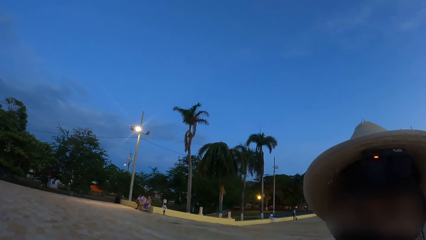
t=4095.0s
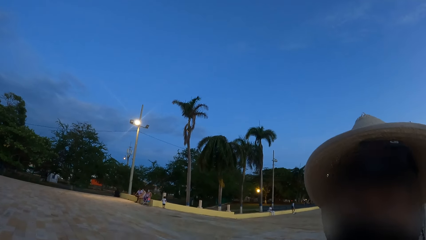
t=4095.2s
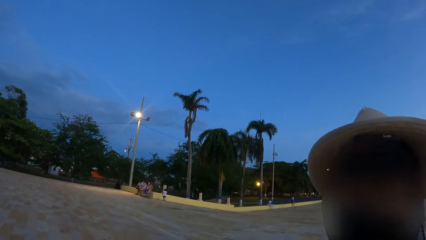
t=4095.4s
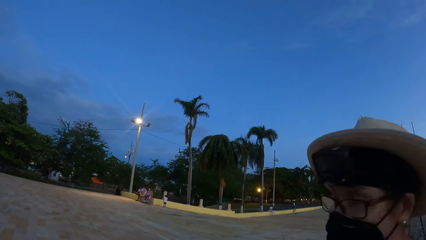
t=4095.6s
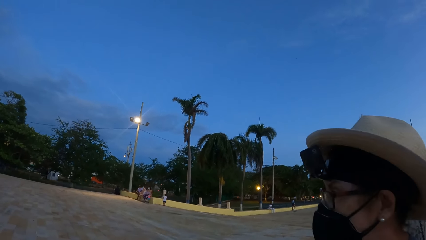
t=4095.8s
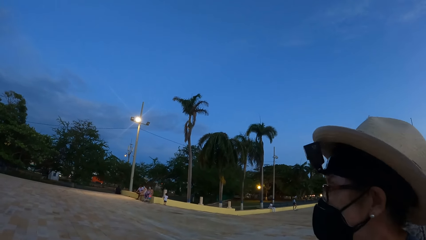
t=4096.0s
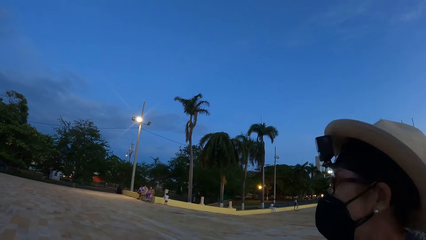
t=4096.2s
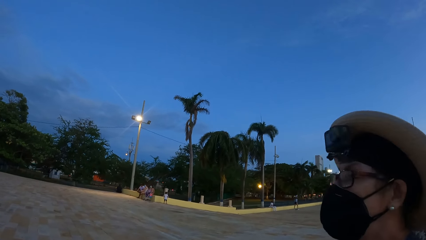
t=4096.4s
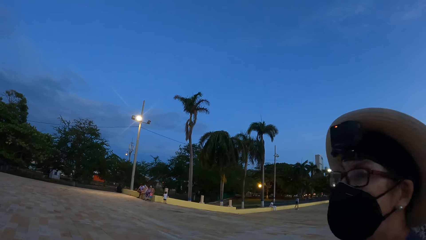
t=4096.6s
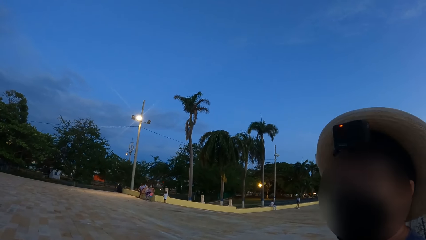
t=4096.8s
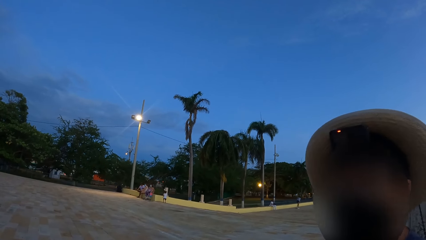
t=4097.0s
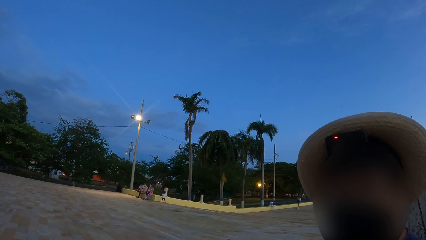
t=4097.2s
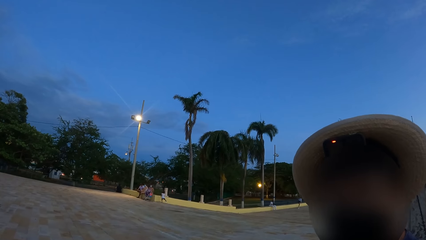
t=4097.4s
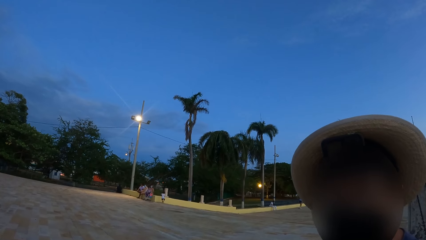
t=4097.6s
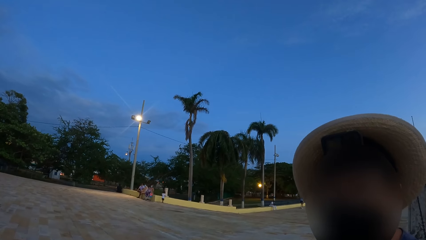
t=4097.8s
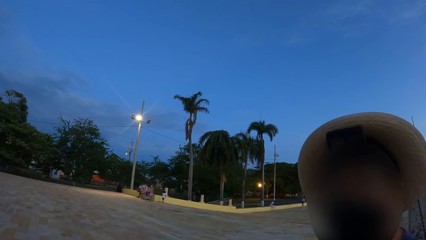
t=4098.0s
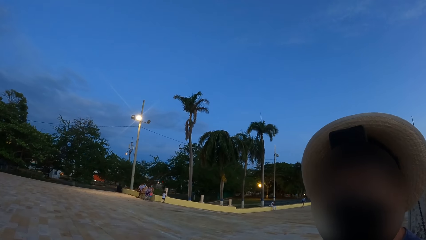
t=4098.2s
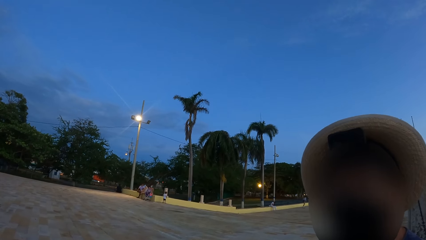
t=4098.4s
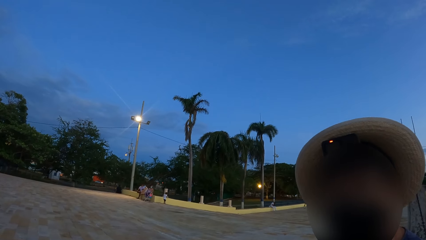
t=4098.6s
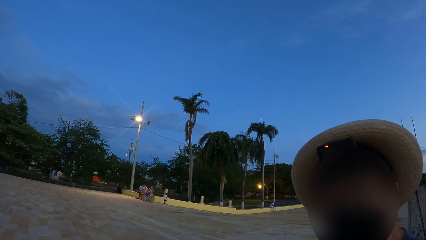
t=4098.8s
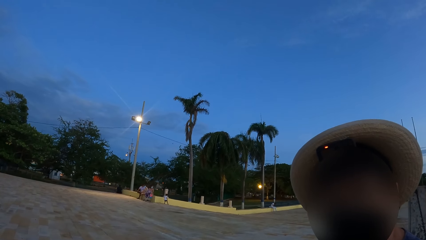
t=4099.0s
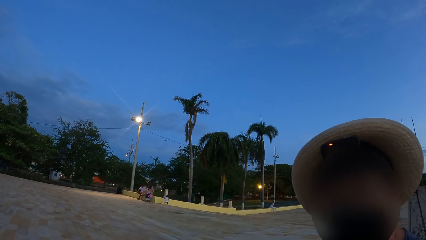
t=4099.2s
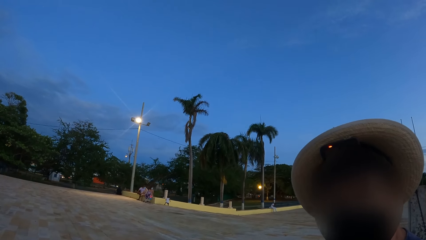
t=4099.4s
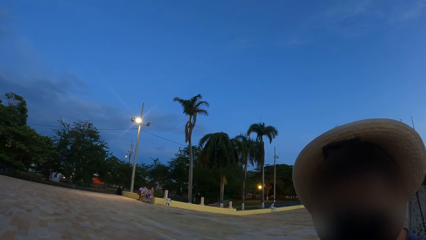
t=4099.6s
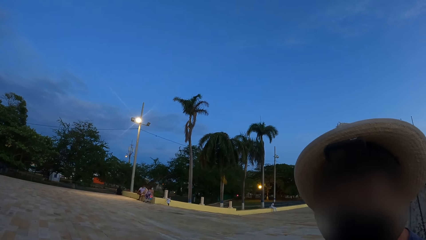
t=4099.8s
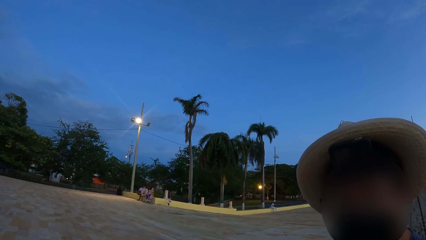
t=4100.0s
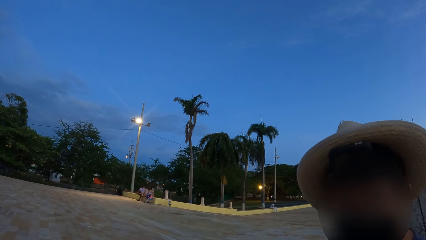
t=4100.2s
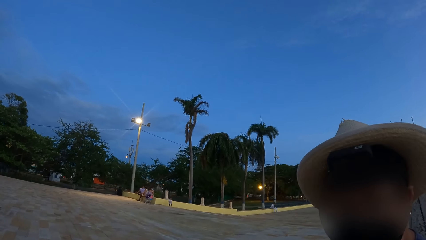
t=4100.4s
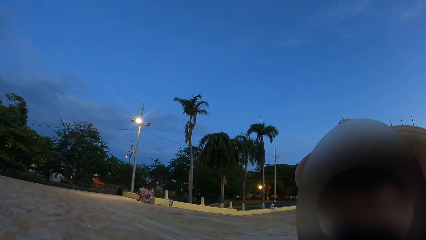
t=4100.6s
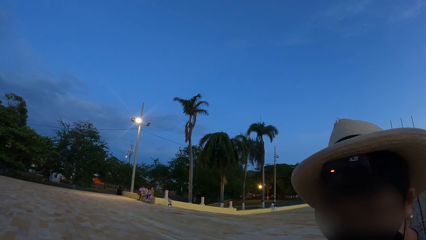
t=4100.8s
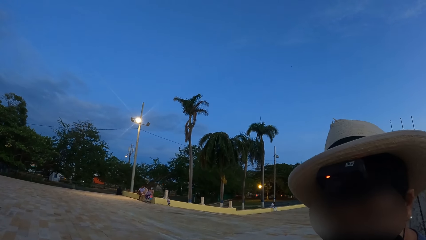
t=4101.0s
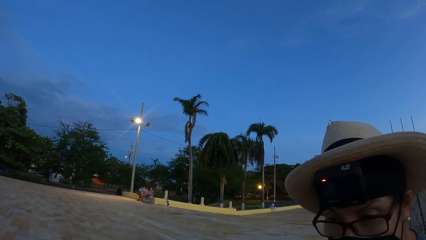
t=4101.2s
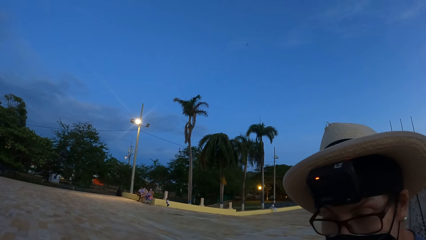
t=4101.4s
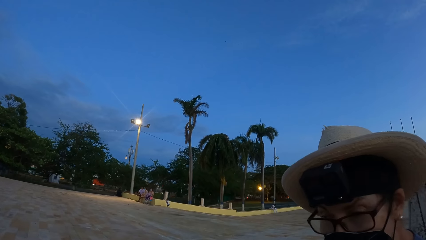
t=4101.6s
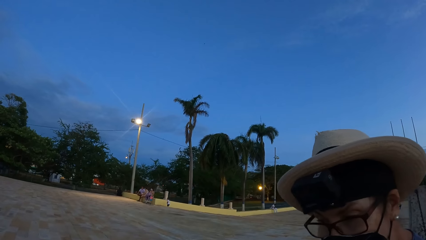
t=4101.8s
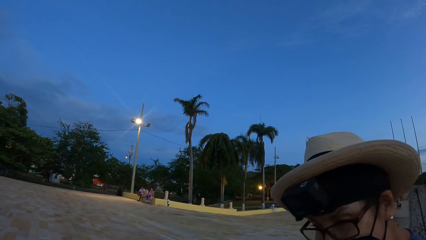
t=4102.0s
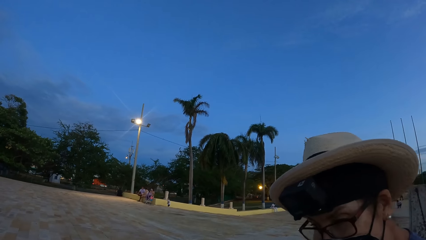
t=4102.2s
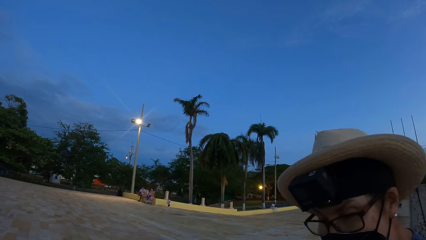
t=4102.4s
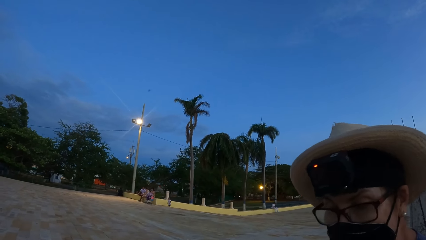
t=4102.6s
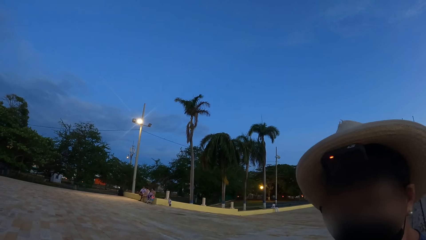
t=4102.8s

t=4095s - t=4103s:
A person looks around the frontage. The person converses with the camera wearer.

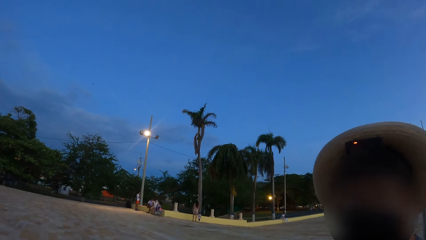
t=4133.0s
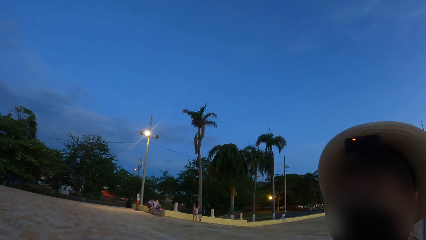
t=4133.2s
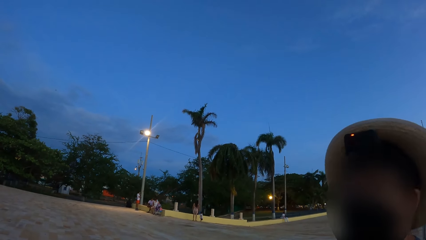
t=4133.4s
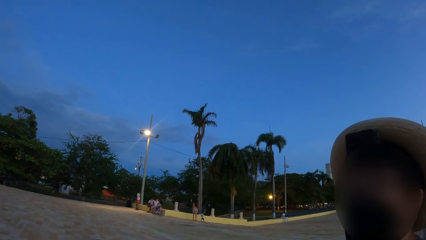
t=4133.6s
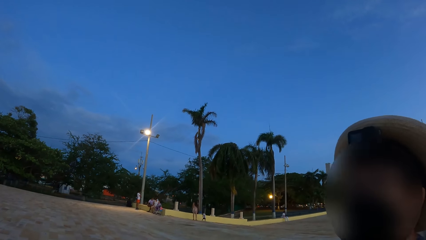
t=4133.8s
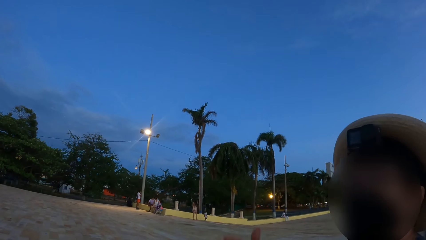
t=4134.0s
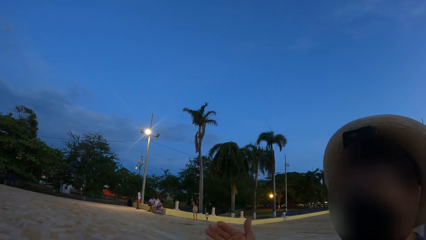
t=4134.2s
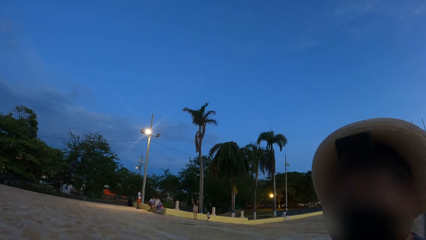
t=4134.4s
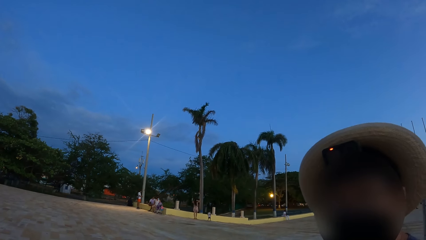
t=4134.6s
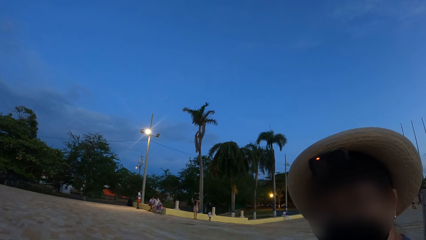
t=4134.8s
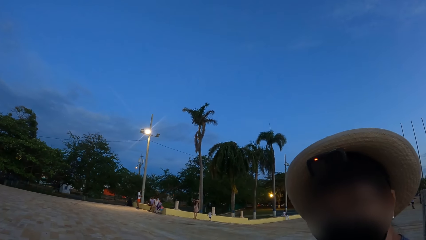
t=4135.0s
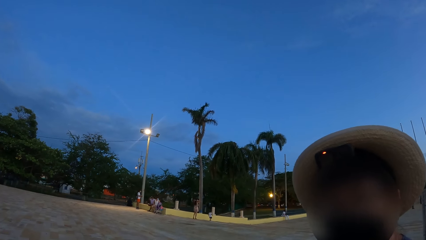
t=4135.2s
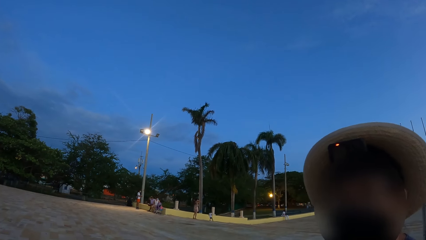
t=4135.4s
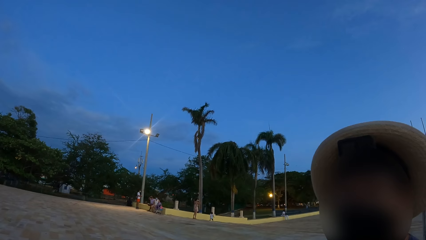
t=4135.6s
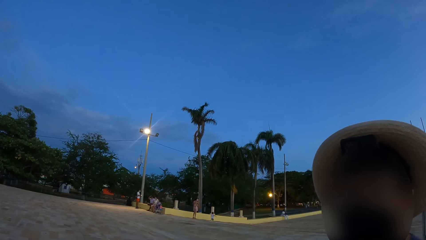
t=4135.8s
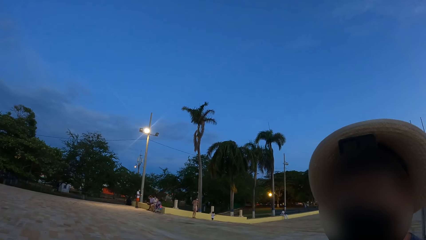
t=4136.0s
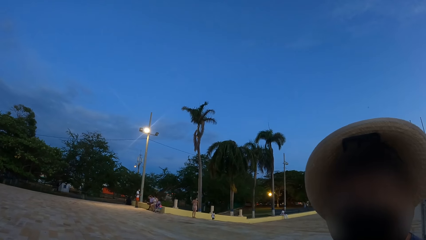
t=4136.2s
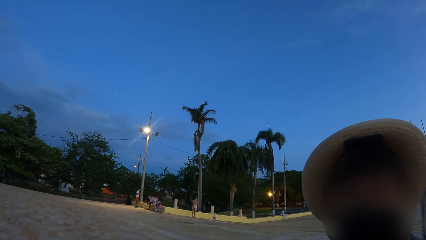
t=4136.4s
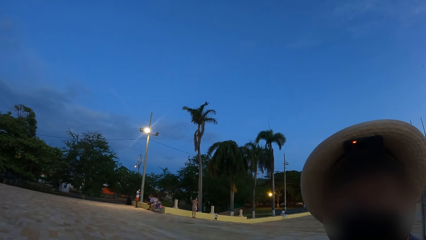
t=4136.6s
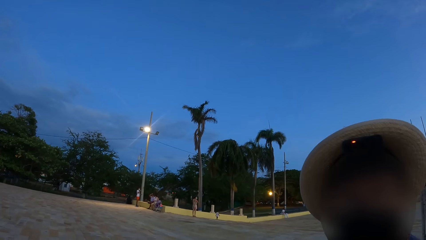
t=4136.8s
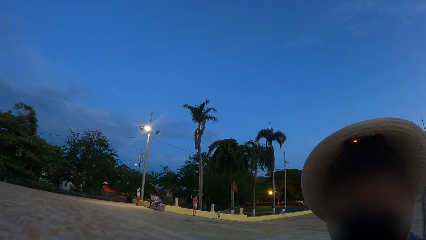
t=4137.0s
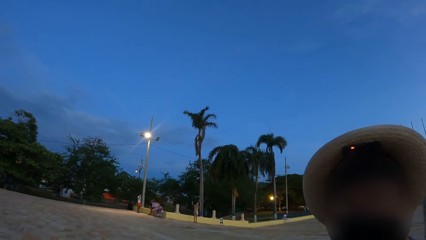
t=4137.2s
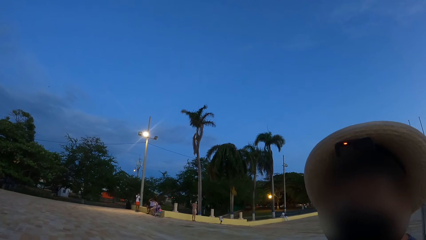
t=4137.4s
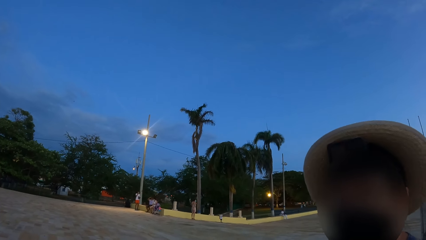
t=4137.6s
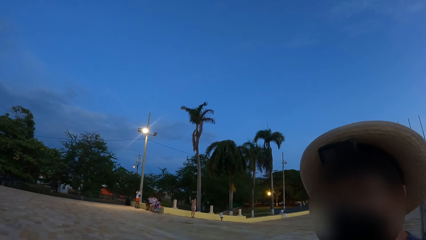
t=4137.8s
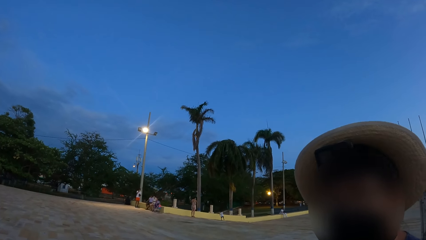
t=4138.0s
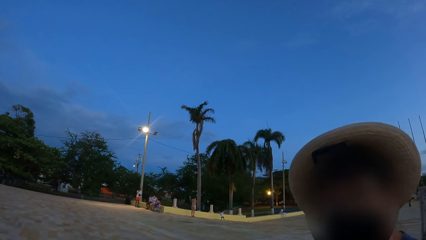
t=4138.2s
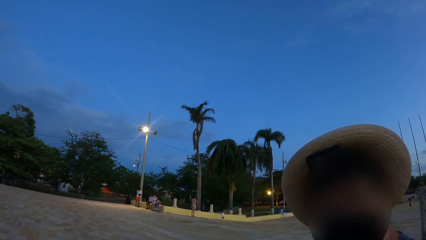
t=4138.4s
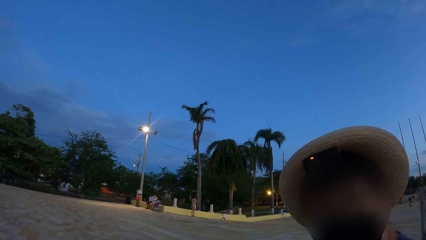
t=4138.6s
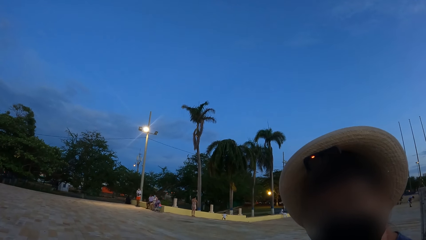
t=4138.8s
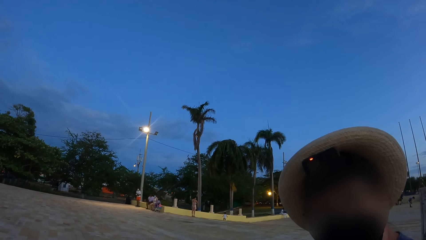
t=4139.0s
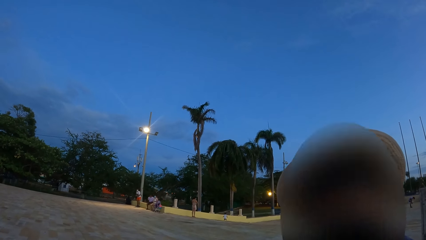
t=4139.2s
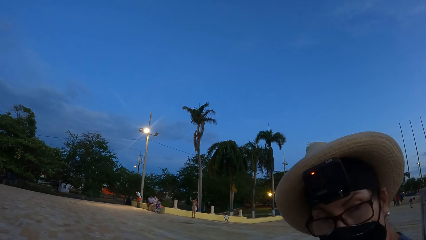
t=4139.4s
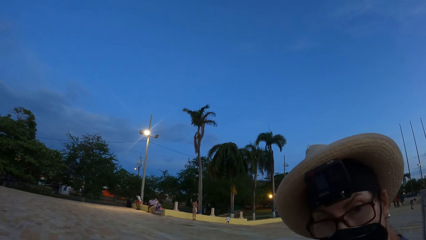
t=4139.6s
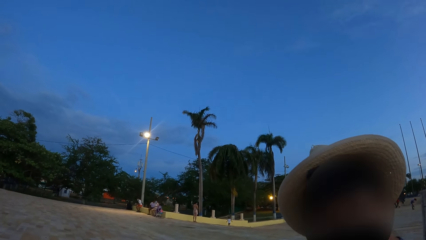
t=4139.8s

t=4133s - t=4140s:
A person sways a hand. The person converses with the camera wearer.
